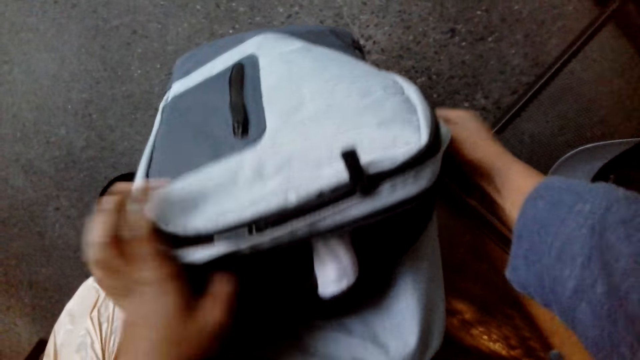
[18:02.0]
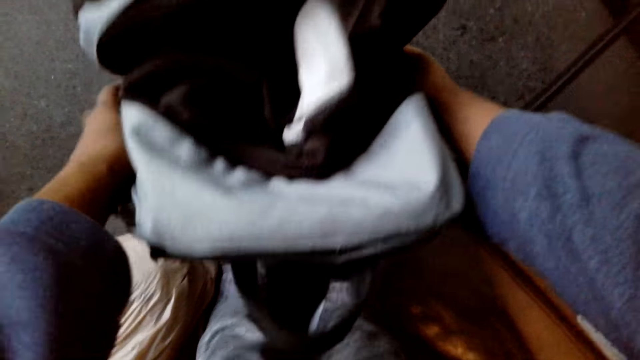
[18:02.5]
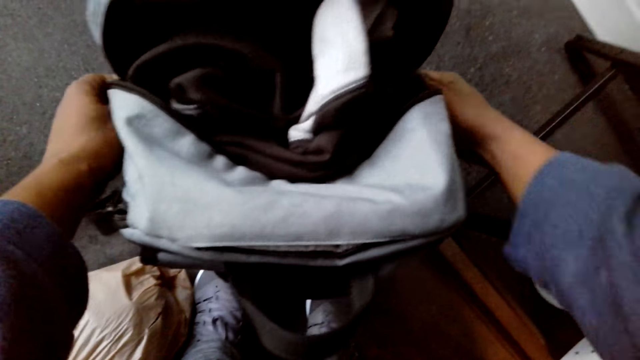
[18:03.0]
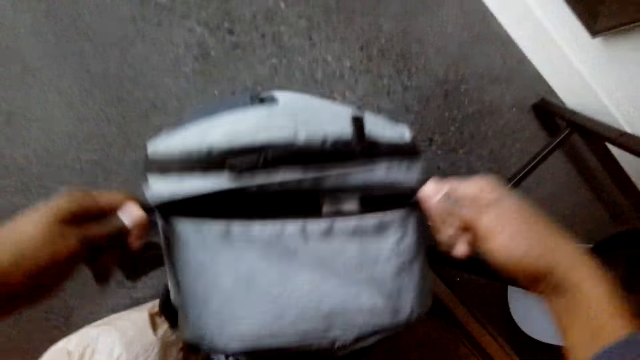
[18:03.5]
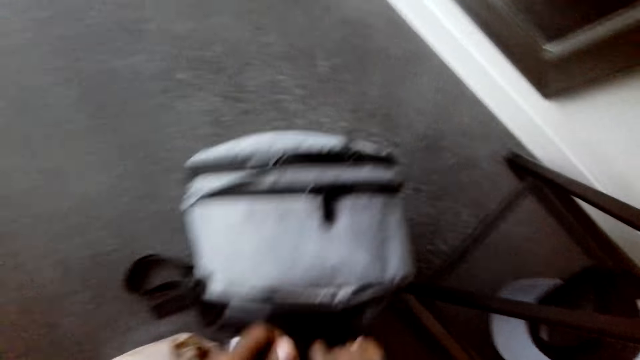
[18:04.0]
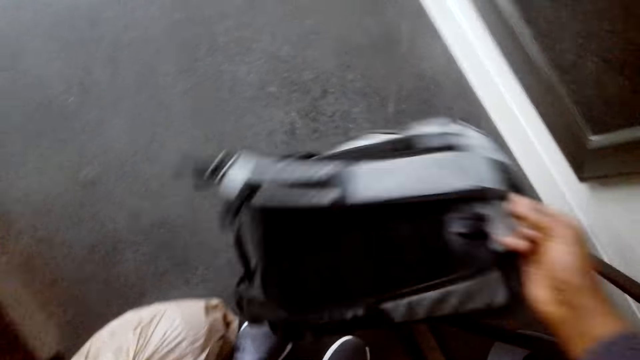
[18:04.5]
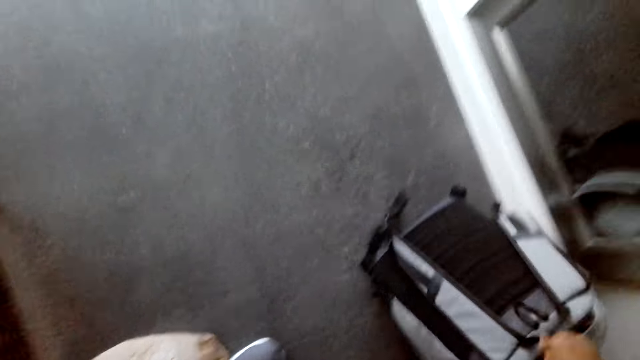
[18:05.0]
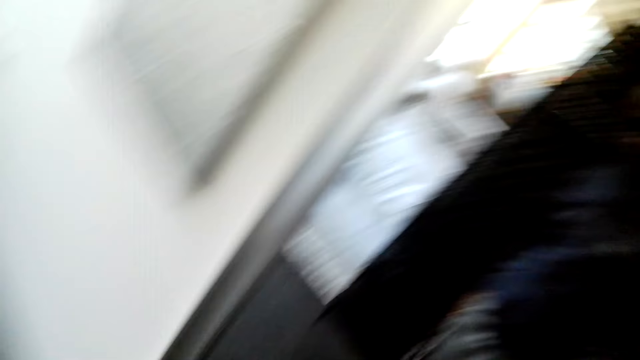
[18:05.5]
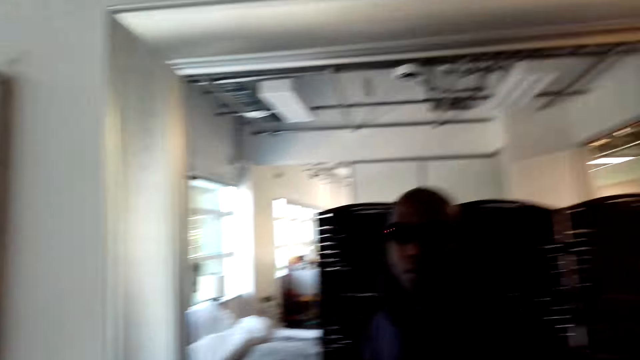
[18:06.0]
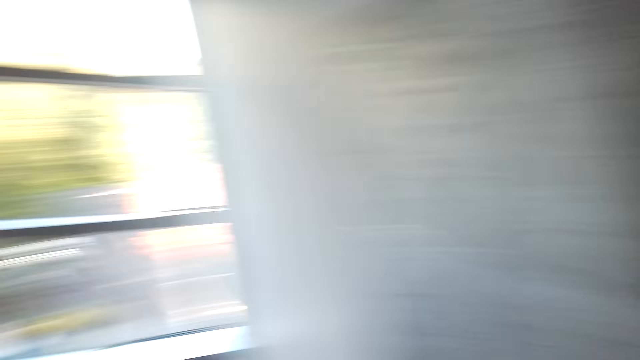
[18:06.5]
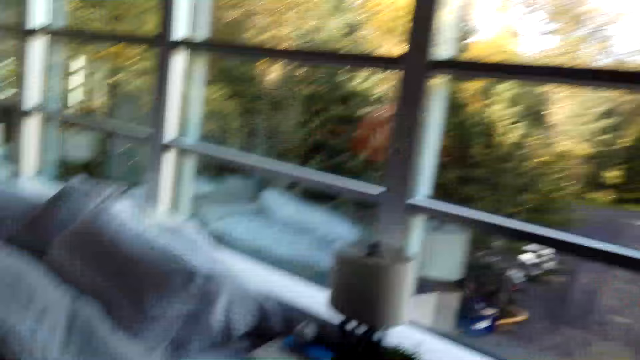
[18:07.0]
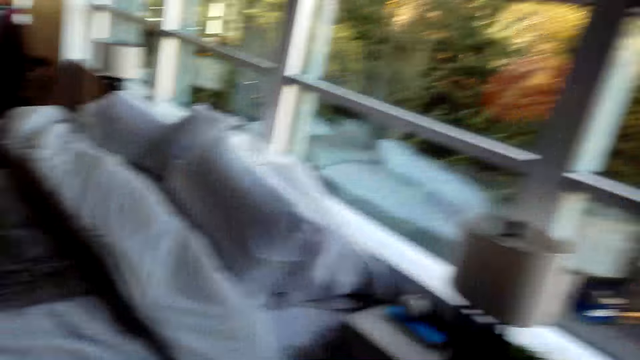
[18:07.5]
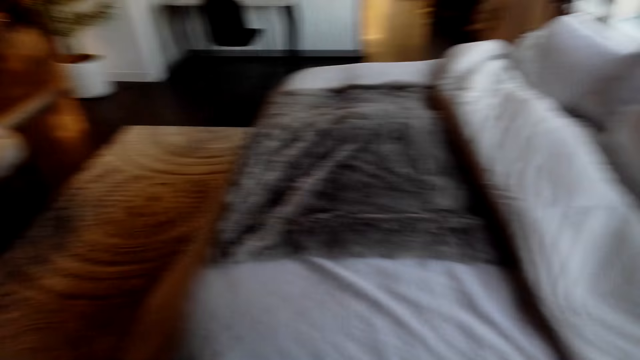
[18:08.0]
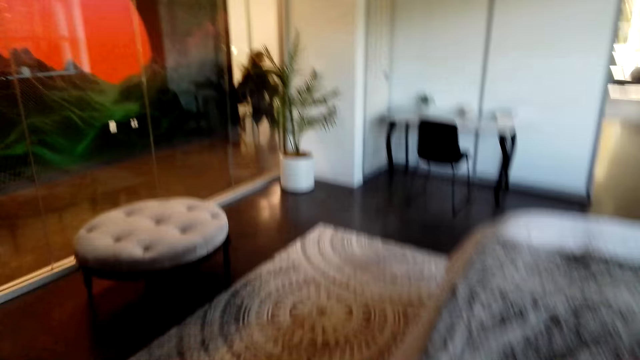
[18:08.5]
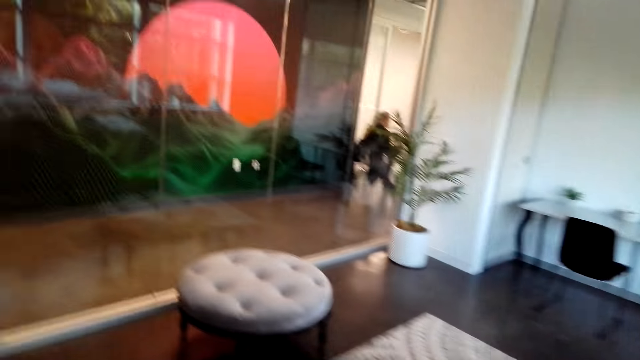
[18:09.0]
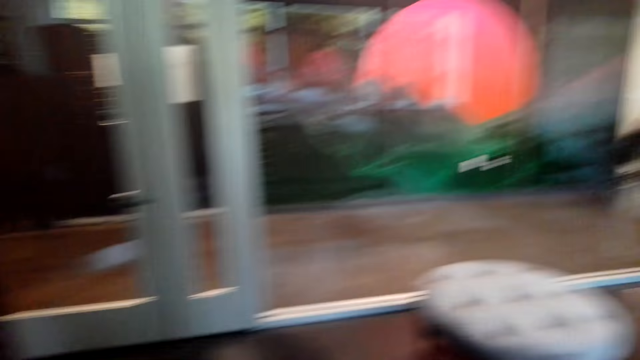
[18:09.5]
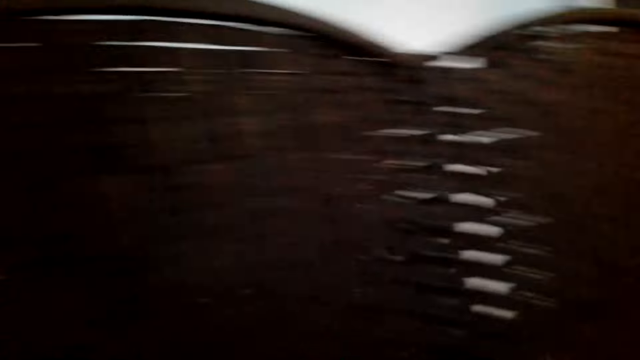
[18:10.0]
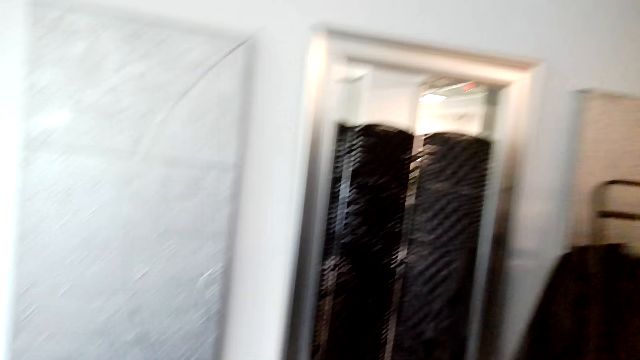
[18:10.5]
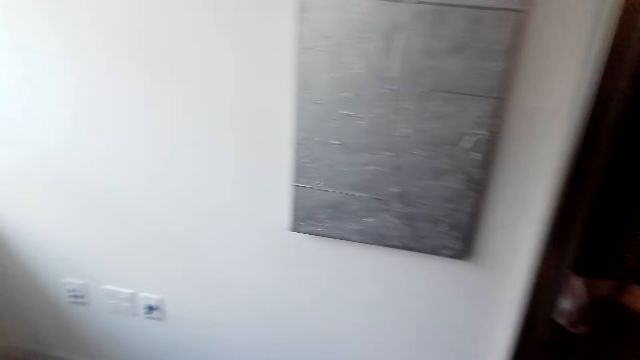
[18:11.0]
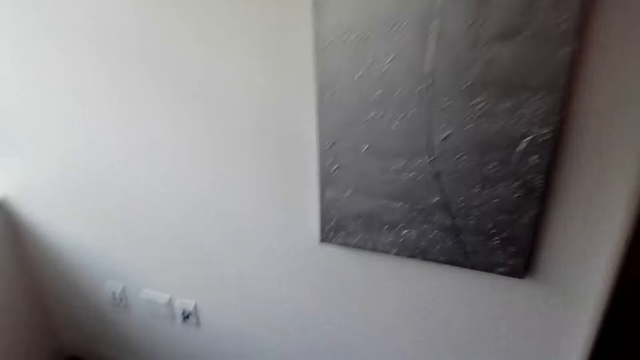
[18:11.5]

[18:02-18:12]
The camera wearer zips up the bag. They pick the bag. They stand in front of a mirror. They look at themselves in the mirror. They walk around the house.

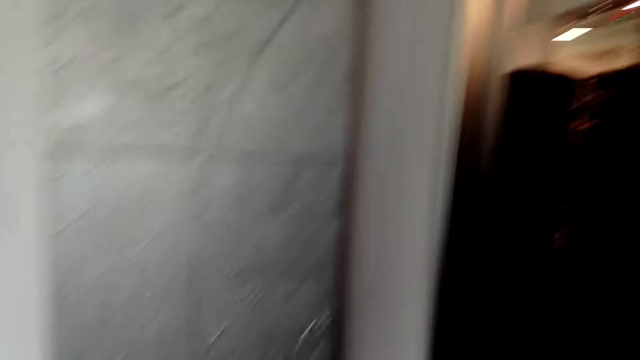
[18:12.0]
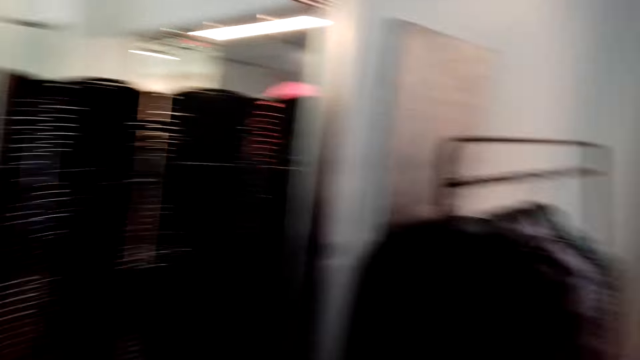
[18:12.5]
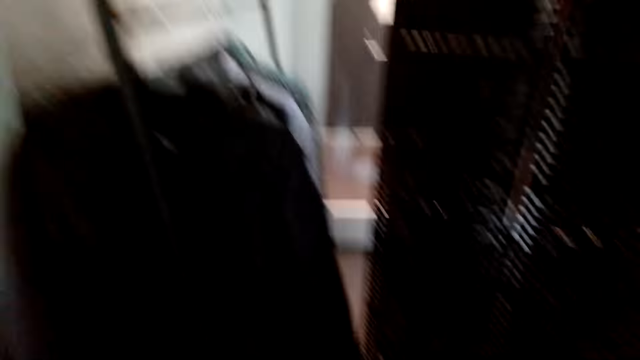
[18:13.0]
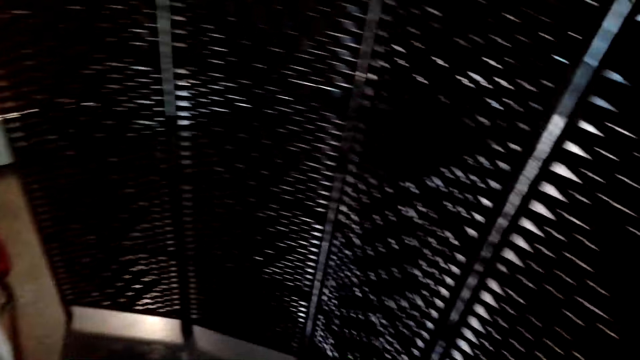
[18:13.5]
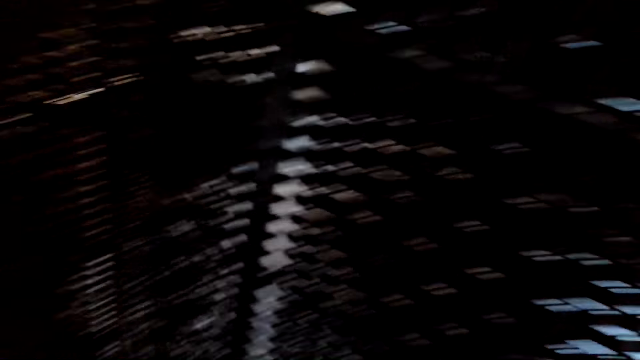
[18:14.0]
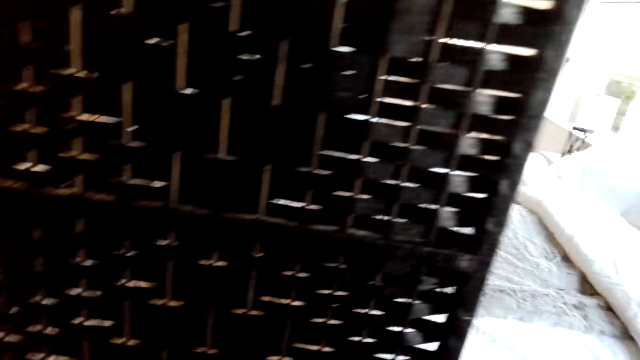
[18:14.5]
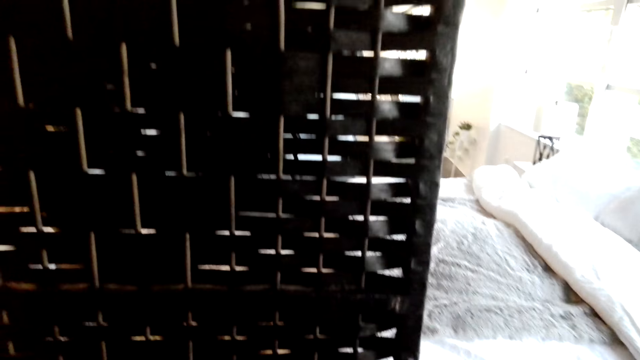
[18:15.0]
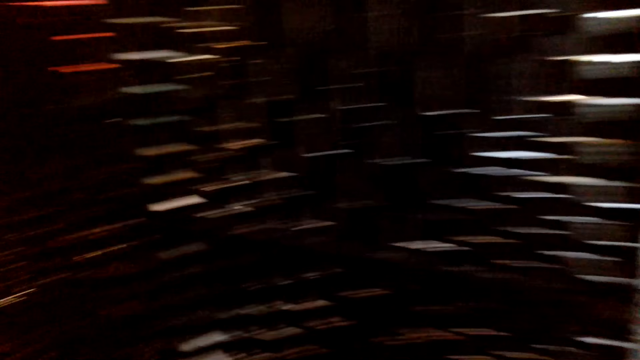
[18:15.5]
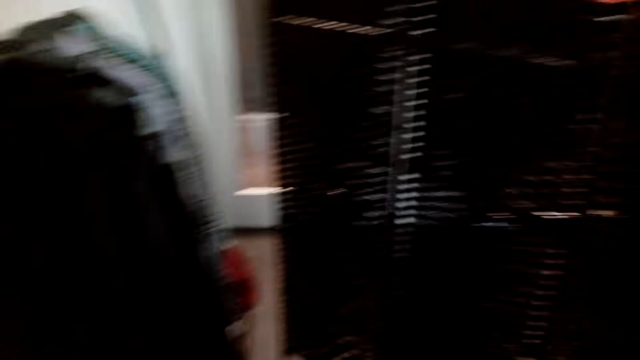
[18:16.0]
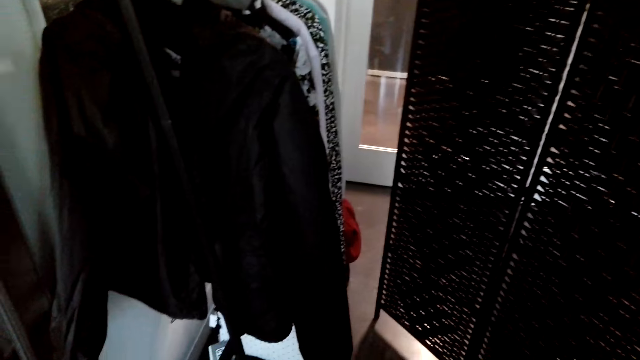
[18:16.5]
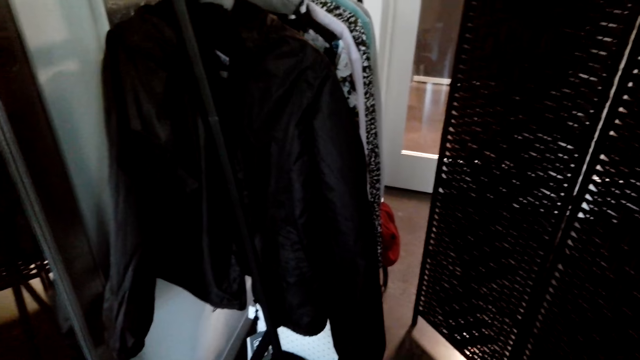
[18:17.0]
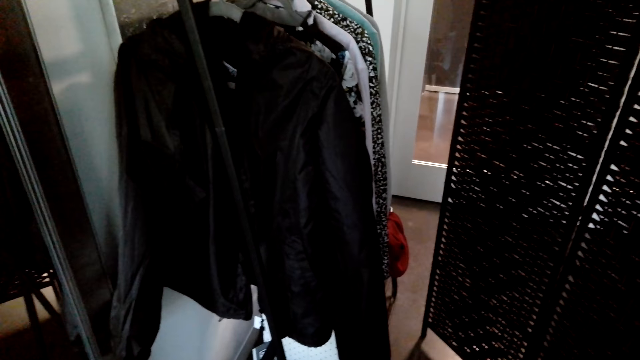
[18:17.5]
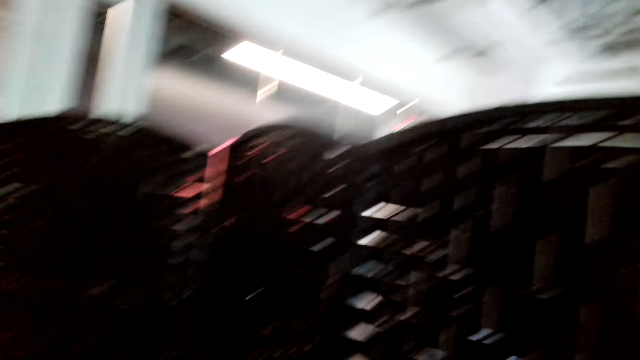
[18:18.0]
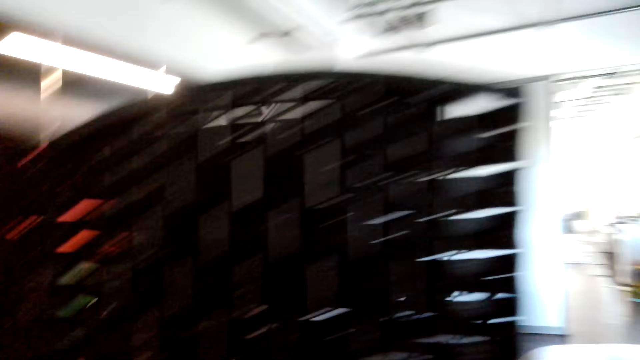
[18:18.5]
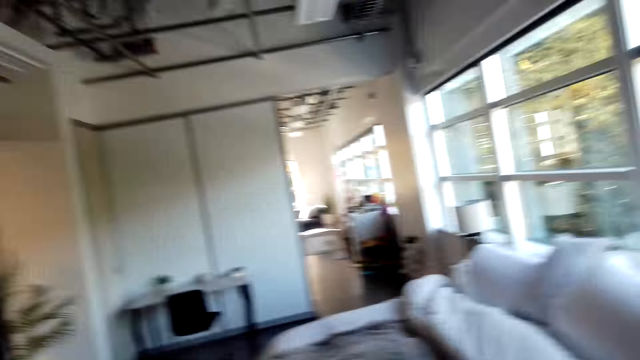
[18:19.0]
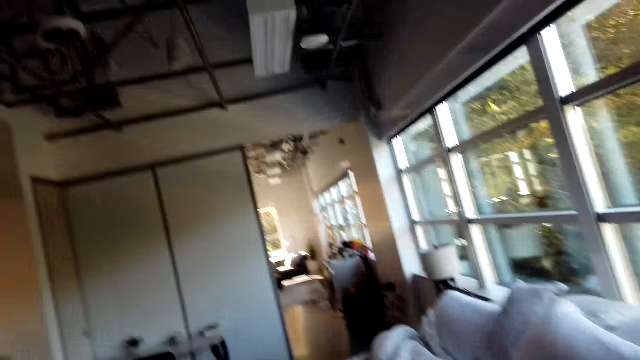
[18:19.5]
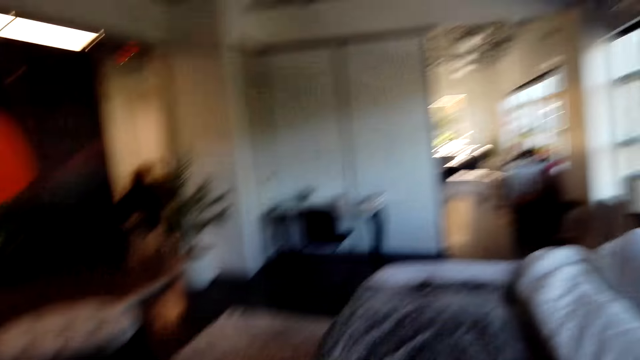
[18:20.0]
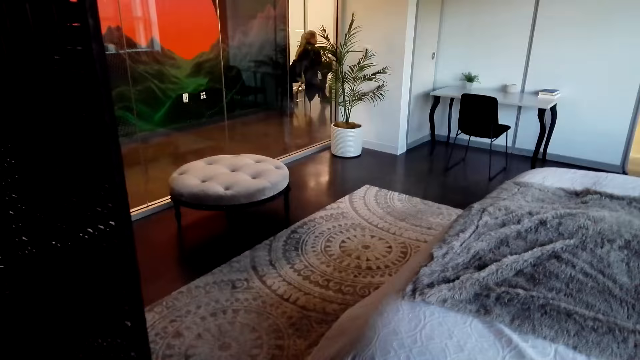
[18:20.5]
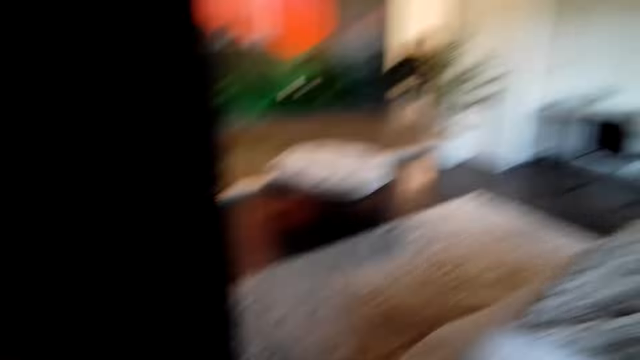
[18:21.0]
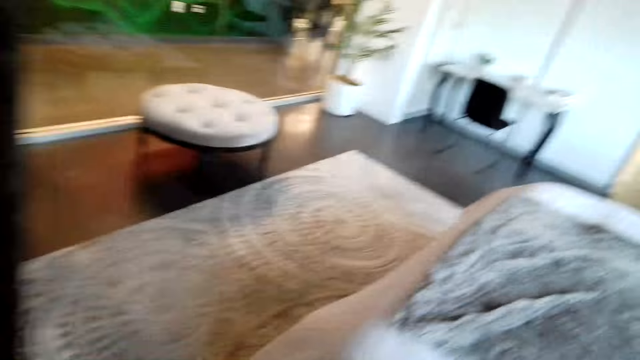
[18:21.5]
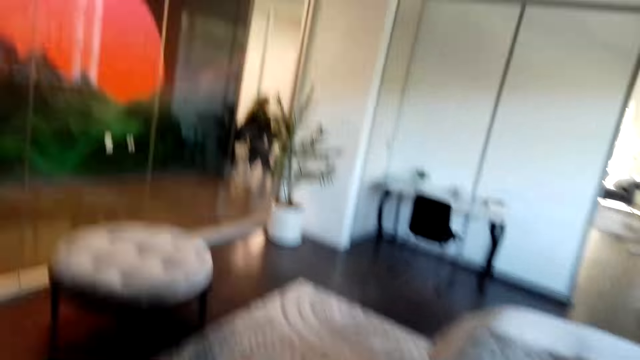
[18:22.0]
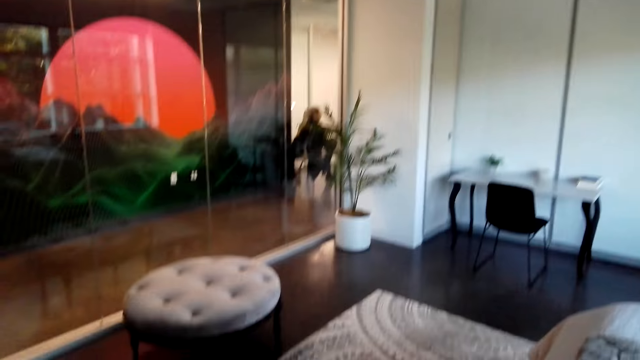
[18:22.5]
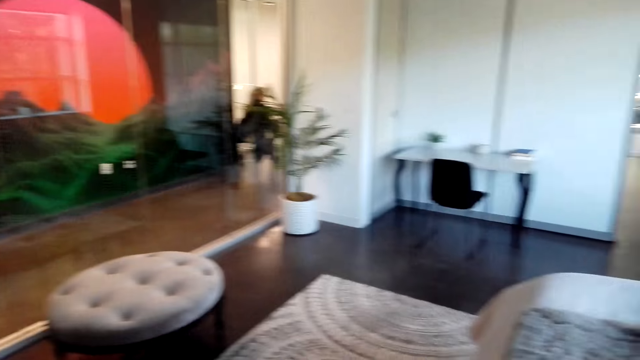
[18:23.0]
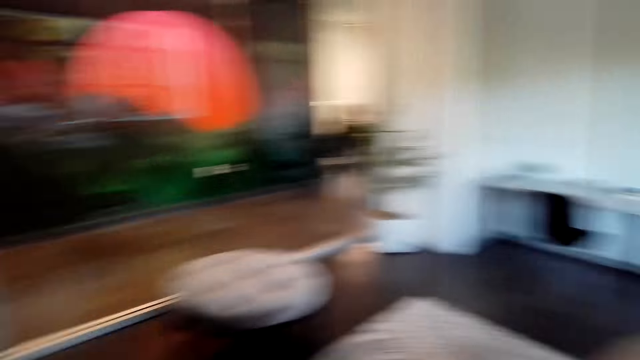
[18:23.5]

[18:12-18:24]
The camera wearer dialogues with a person. They dialogue with the person. They walk around the house.
